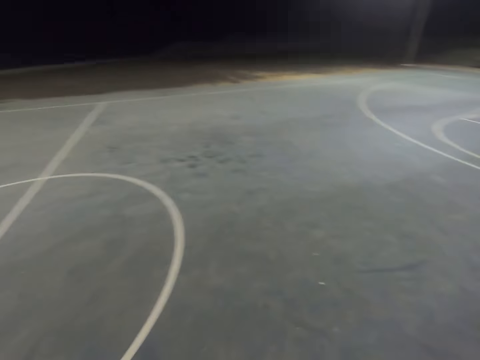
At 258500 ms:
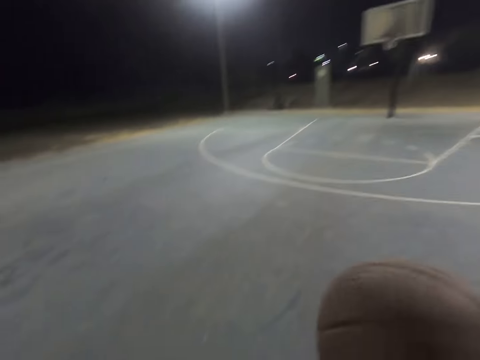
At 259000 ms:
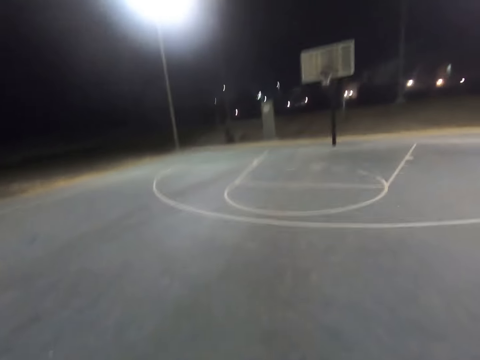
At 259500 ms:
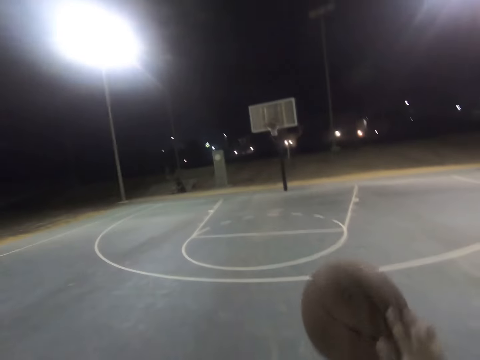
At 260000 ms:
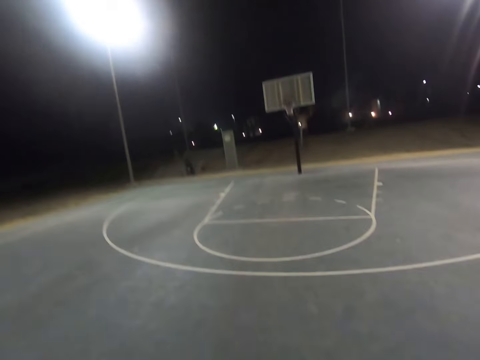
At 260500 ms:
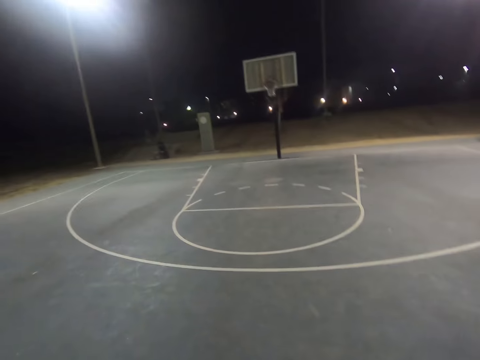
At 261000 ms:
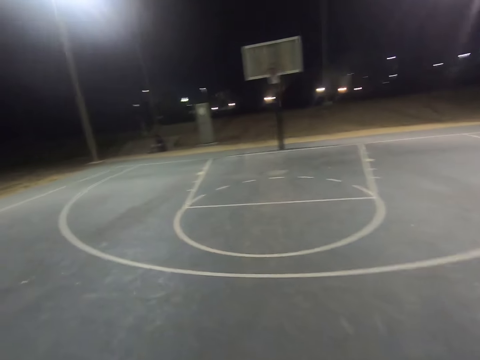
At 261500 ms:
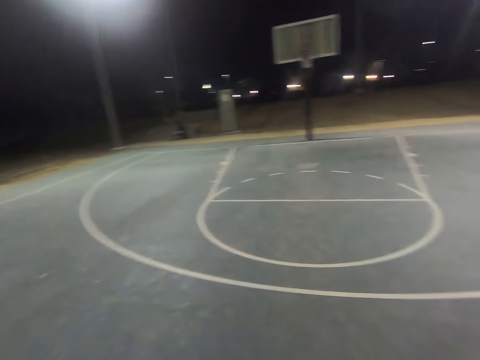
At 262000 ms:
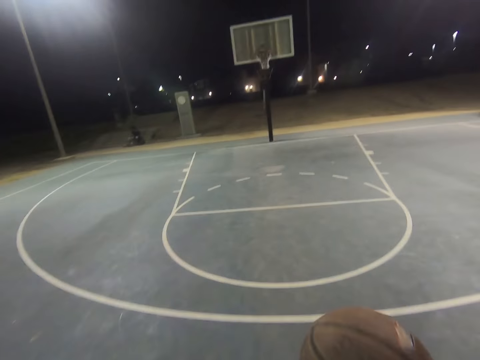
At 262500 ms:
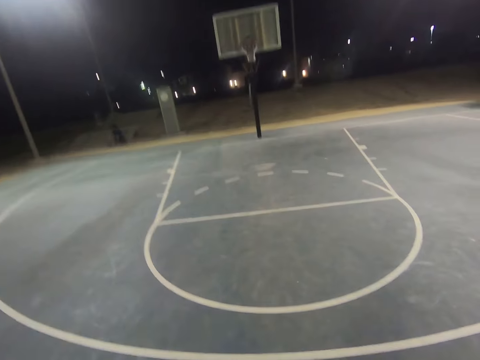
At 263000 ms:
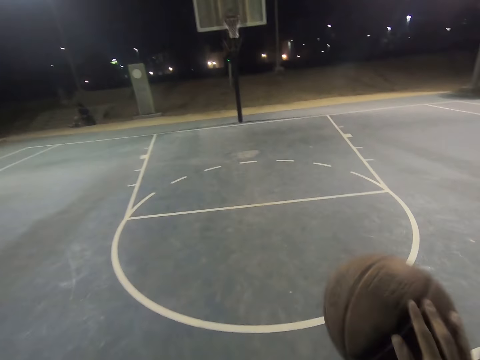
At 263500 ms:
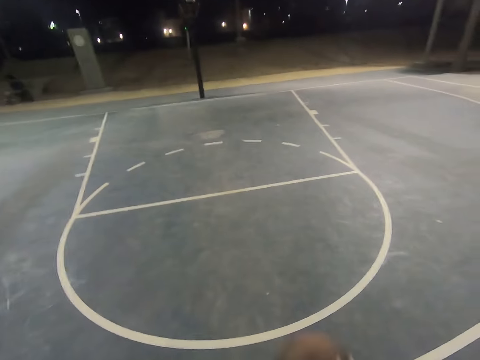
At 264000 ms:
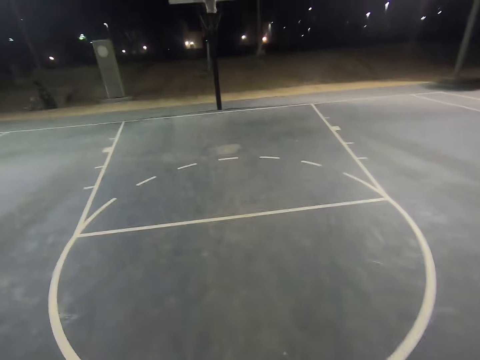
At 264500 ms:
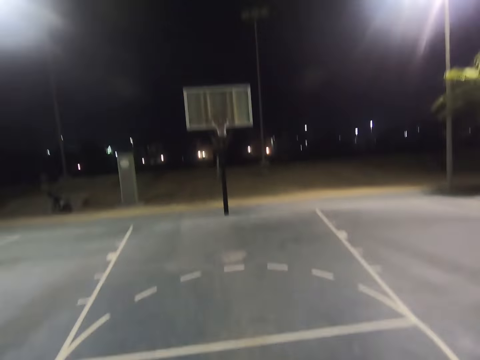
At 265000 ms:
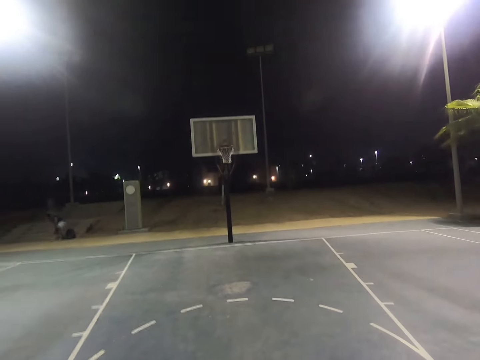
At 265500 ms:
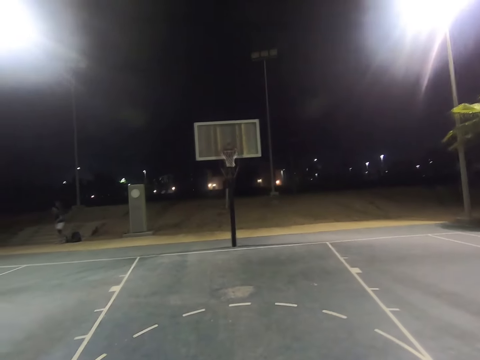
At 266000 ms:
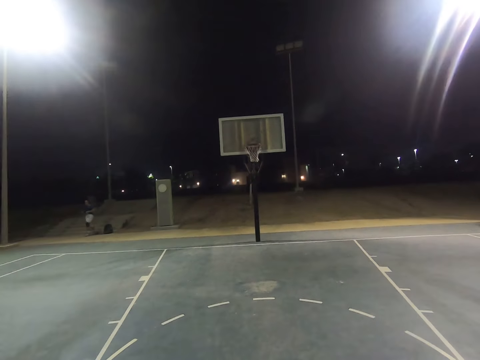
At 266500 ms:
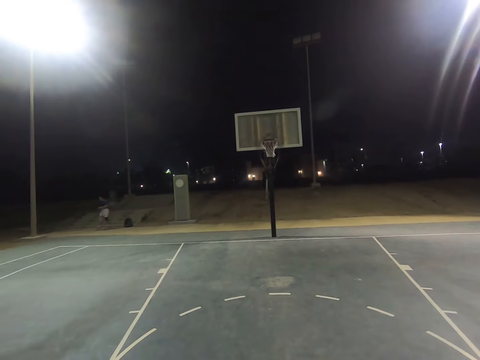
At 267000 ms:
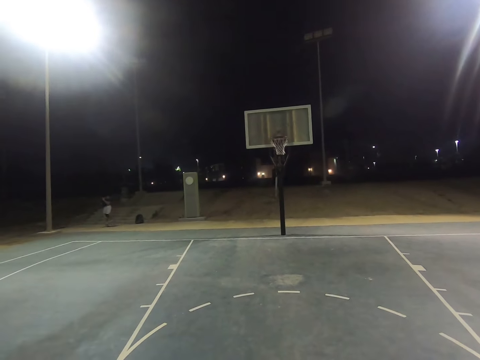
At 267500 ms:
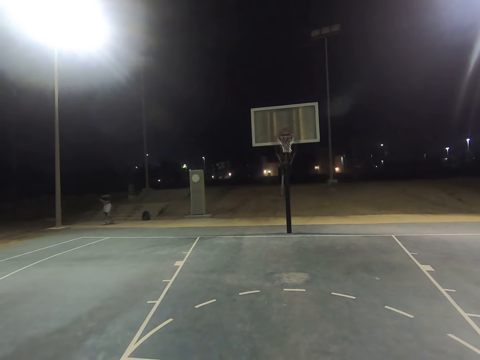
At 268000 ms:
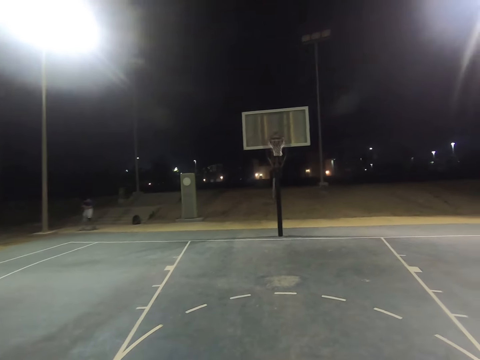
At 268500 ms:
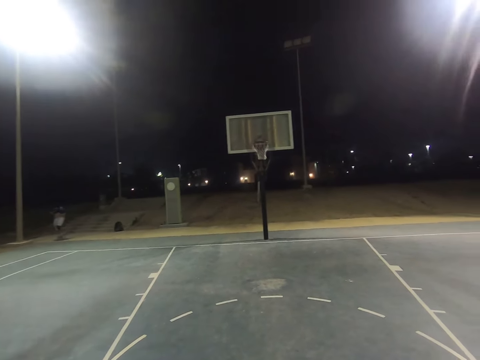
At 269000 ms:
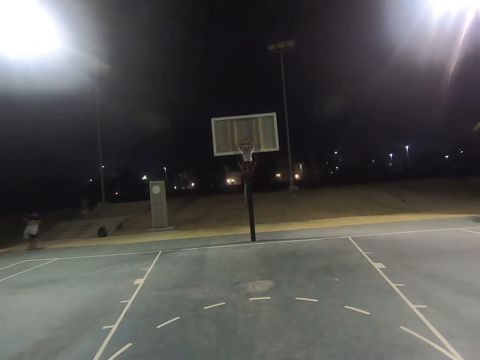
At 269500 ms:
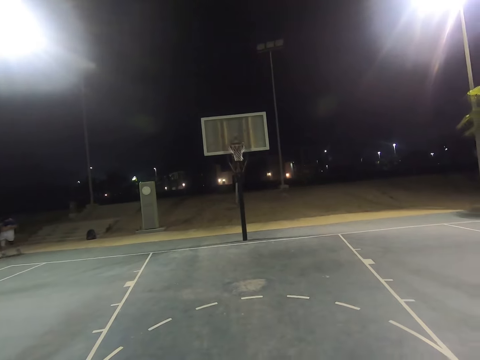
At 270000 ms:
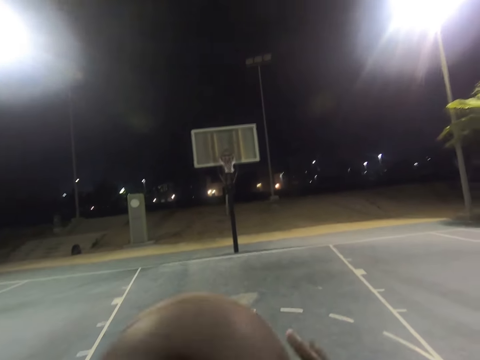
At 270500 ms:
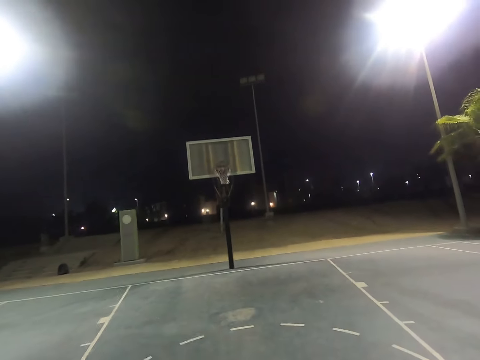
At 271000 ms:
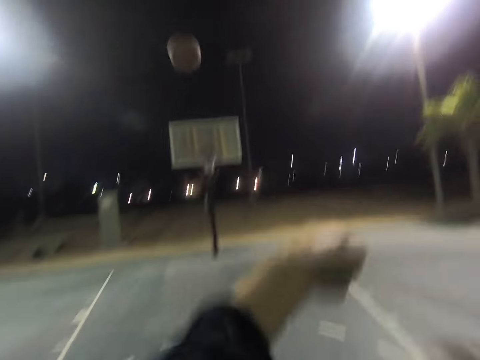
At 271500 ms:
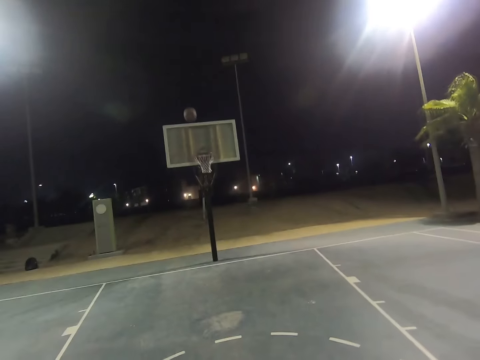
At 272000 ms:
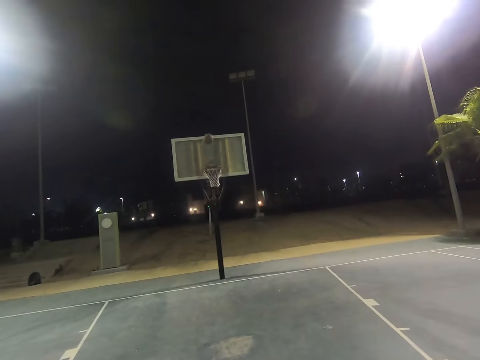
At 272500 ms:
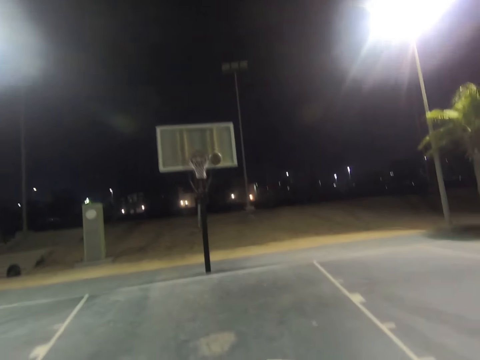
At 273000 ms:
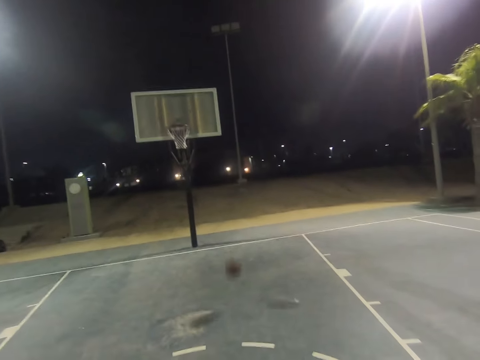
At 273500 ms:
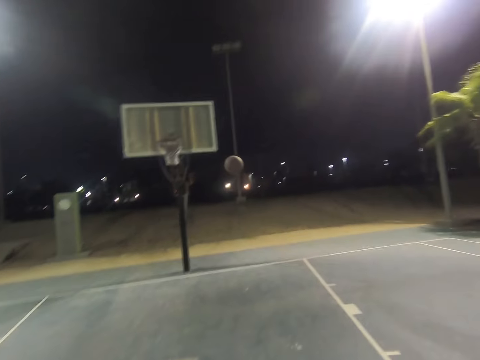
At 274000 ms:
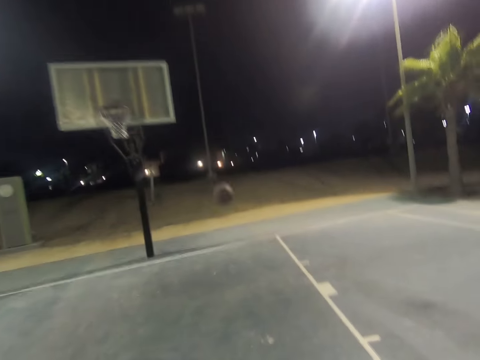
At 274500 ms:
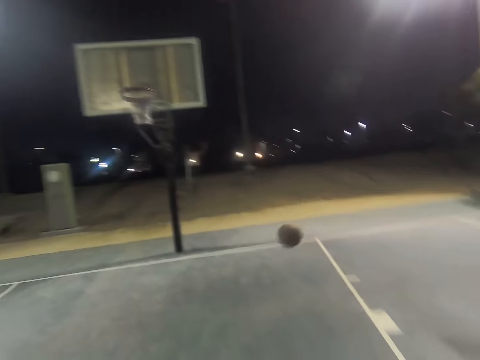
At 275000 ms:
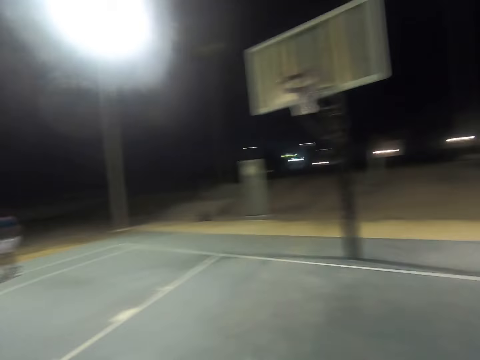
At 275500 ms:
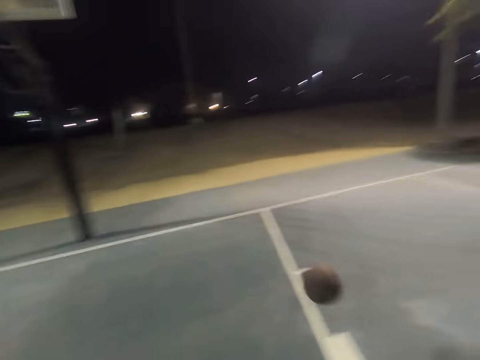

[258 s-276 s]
A man stands up and walks around. The camera wearer shoots the basketball to the hoop. They play with the ball.

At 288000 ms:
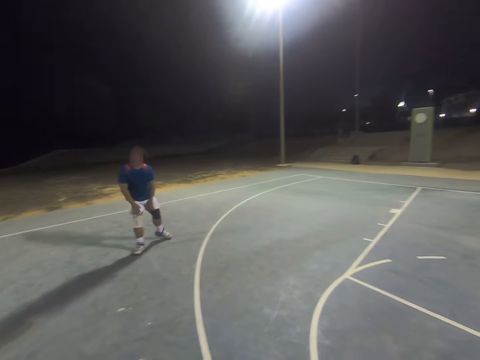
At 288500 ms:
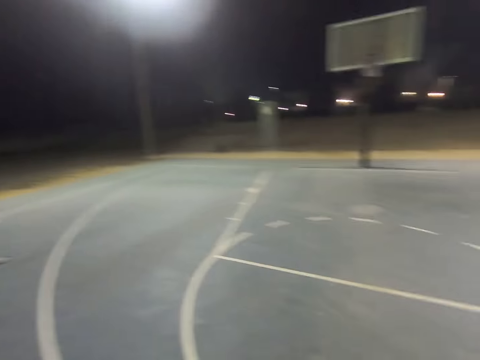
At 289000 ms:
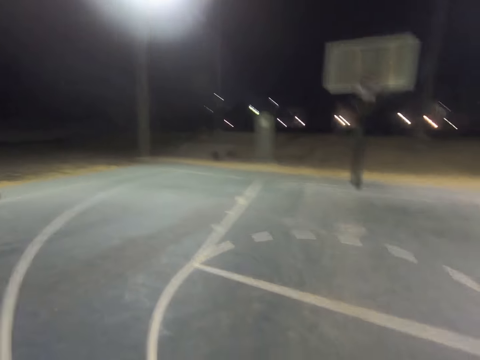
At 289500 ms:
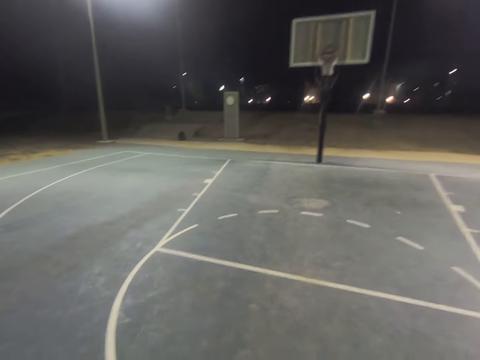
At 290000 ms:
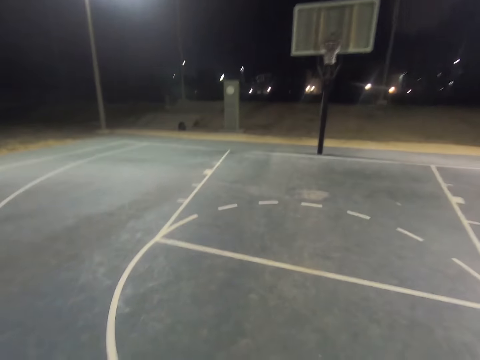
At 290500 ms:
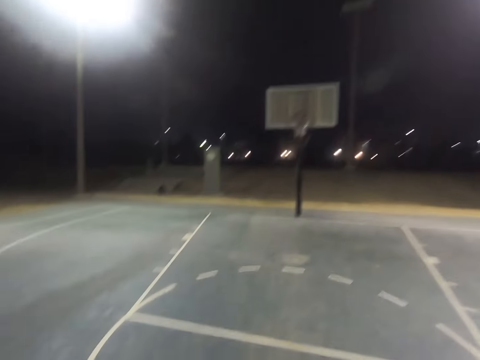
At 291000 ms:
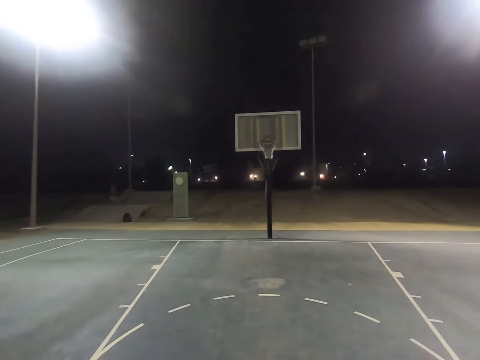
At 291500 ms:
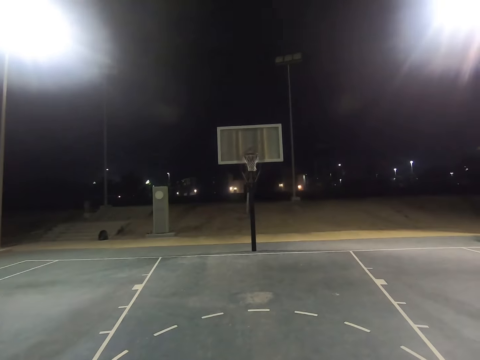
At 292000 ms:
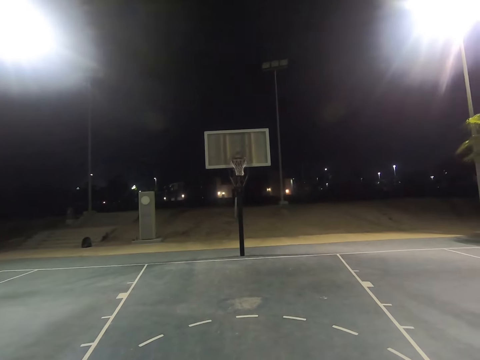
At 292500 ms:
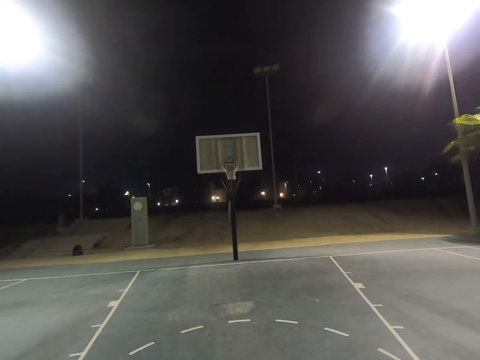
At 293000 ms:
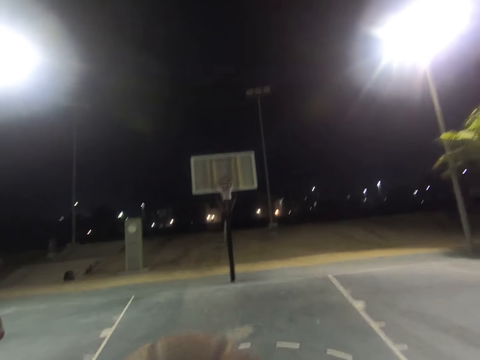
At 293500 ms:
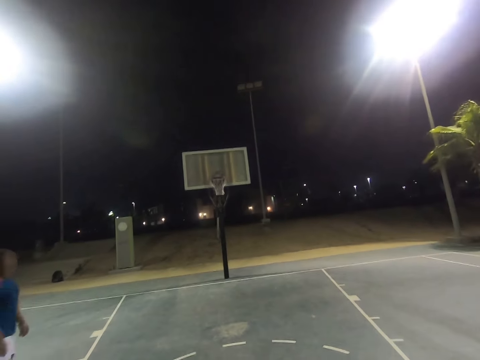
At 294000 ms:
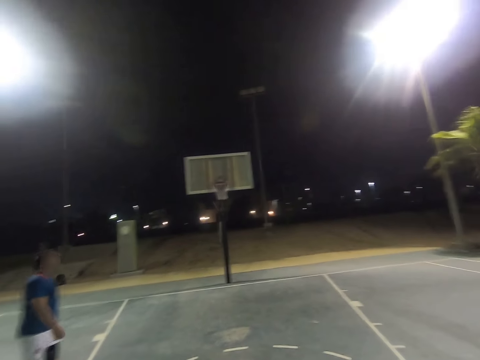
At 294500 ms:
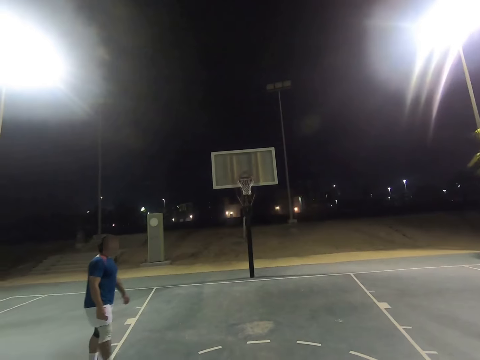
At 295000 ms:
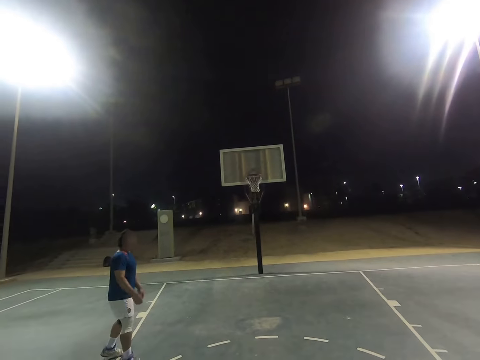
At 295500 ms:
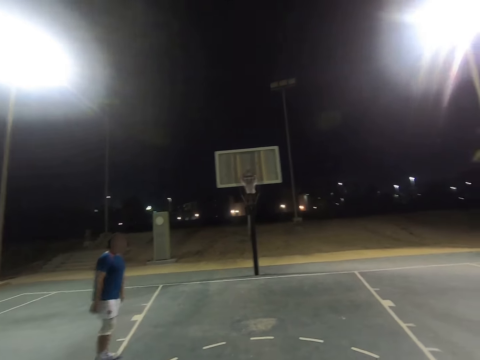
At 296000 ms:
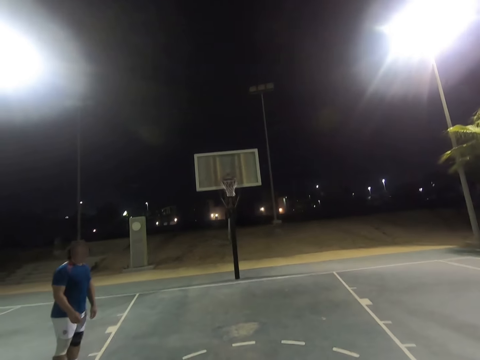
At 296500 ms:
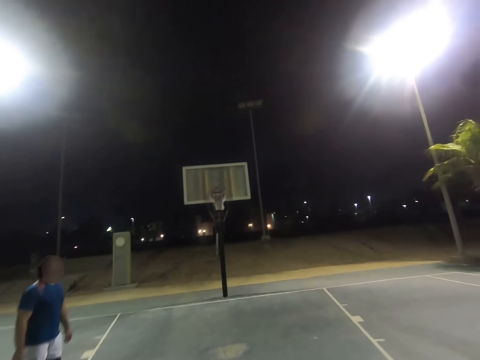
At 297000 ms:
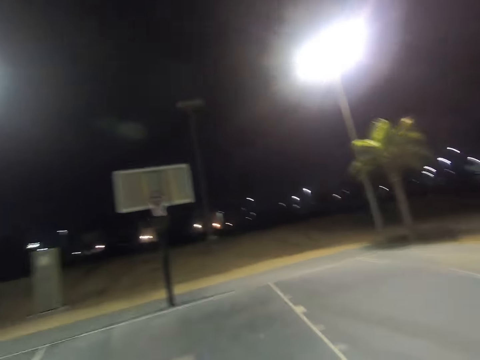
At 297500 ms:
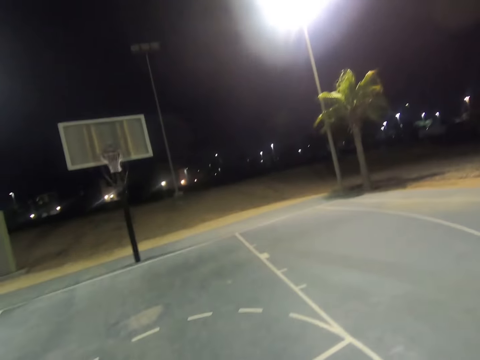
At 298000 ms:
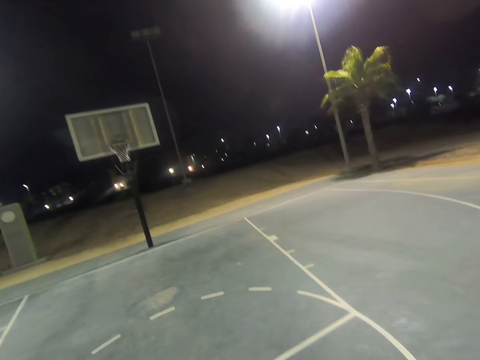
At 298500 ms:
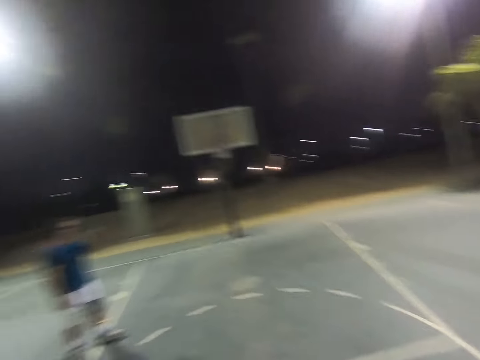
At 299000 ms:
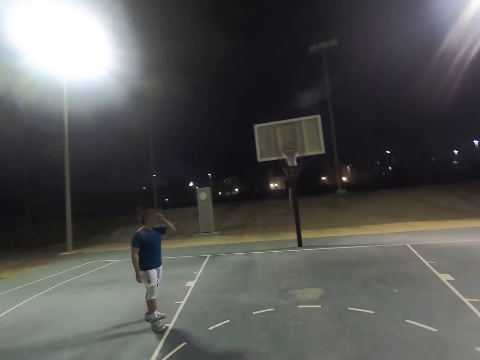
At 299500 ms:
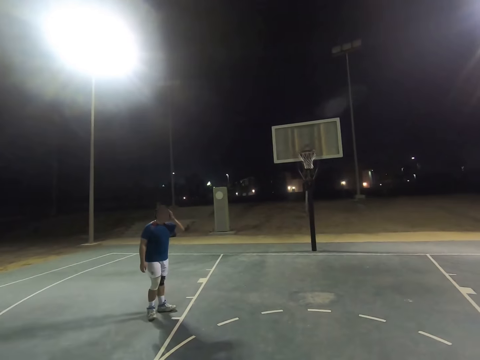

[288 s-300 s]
The camera wearer looks at the basket. A man touches the head.
